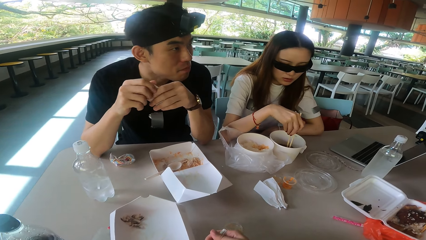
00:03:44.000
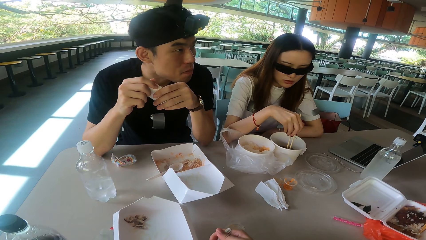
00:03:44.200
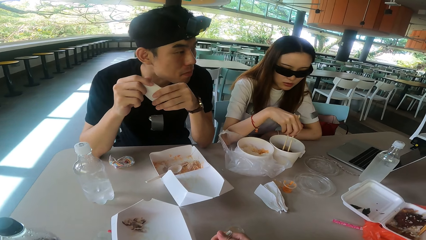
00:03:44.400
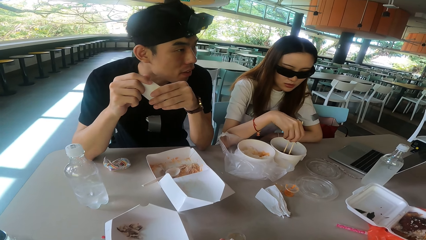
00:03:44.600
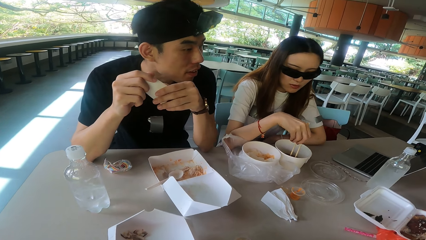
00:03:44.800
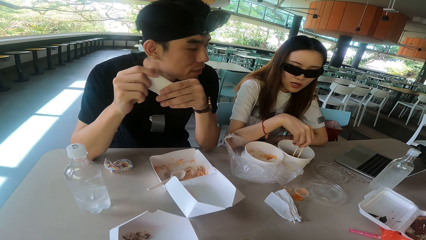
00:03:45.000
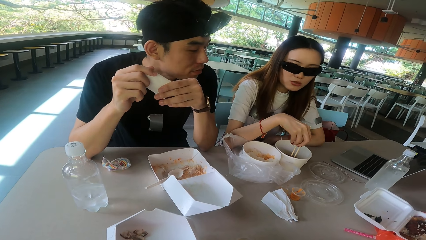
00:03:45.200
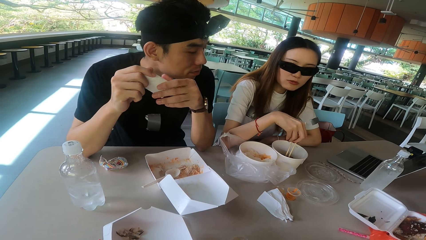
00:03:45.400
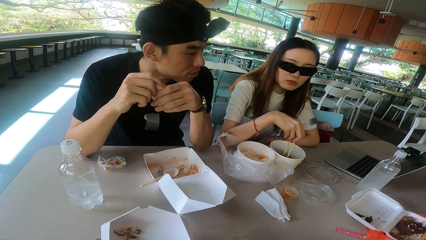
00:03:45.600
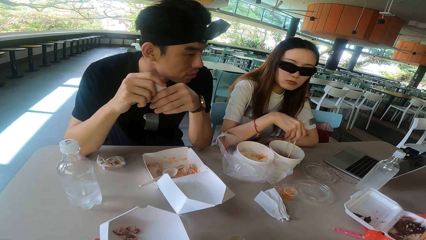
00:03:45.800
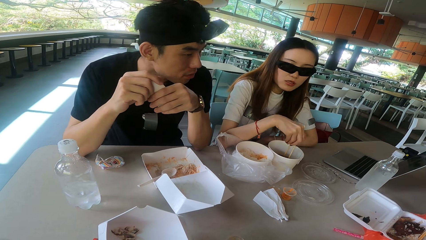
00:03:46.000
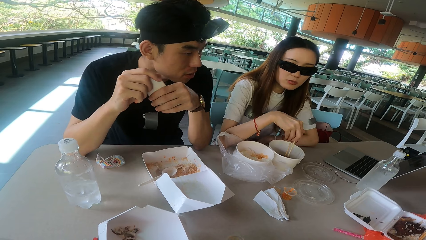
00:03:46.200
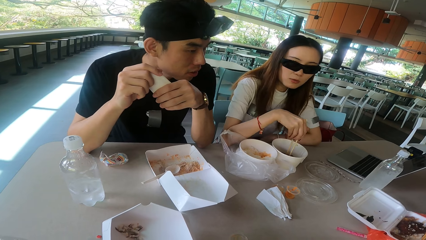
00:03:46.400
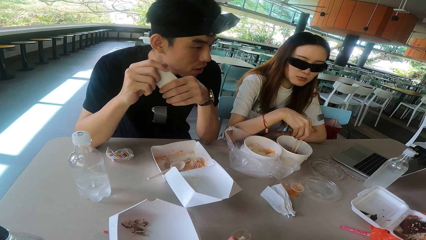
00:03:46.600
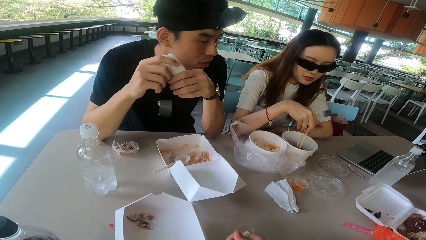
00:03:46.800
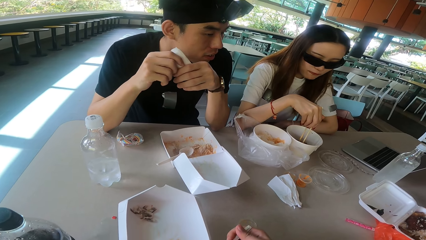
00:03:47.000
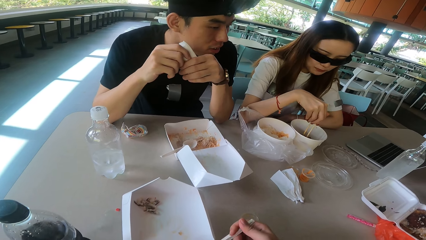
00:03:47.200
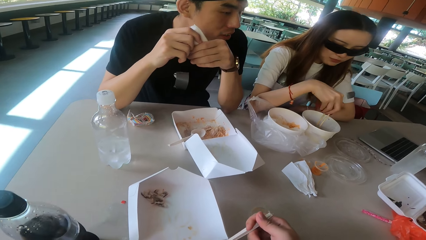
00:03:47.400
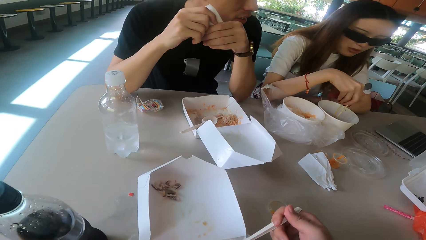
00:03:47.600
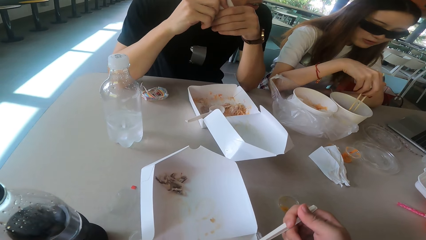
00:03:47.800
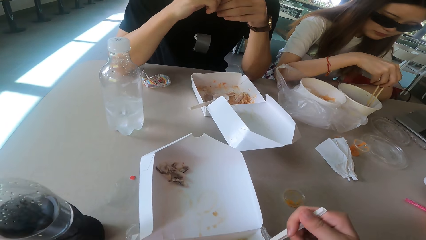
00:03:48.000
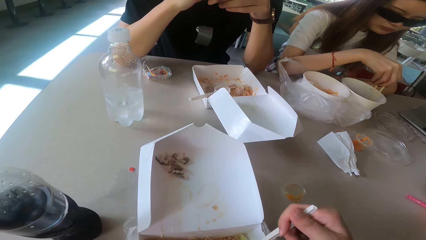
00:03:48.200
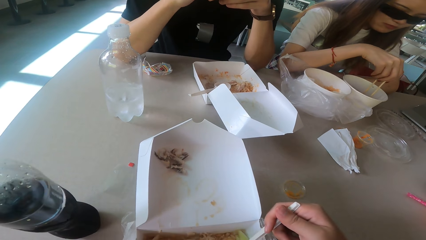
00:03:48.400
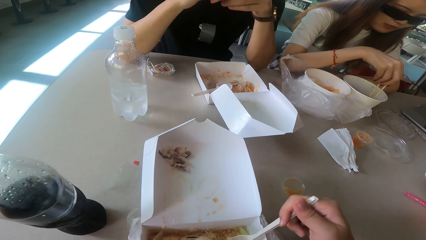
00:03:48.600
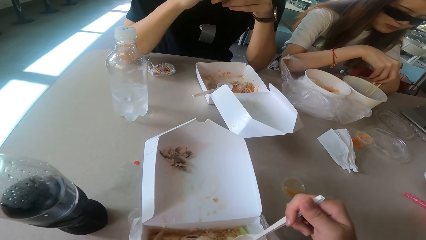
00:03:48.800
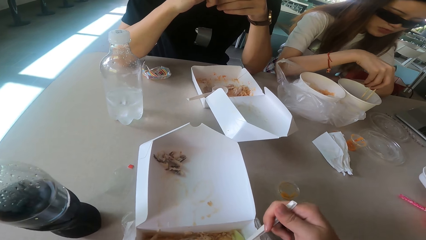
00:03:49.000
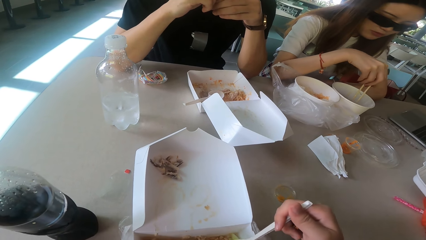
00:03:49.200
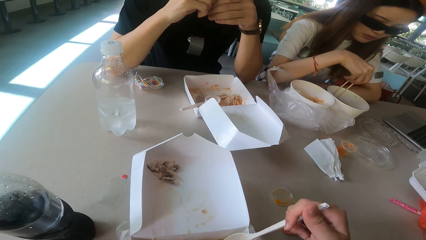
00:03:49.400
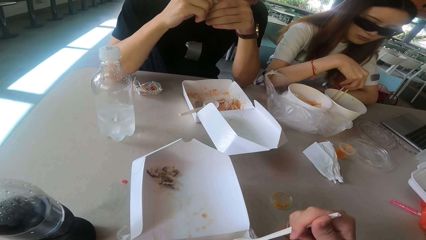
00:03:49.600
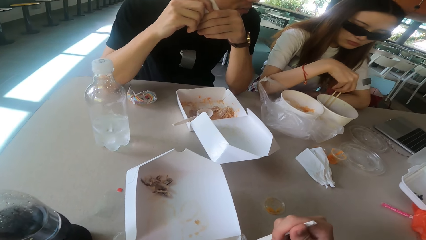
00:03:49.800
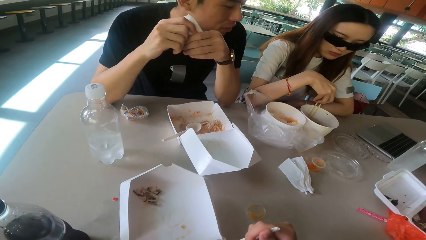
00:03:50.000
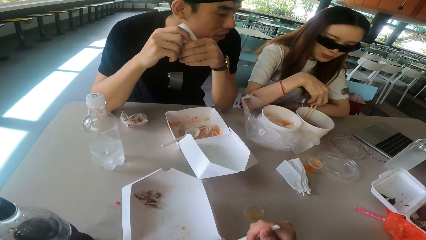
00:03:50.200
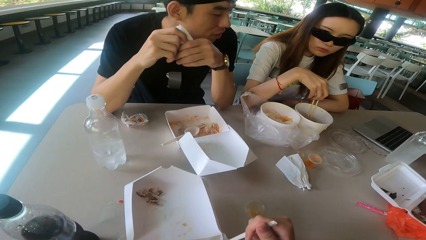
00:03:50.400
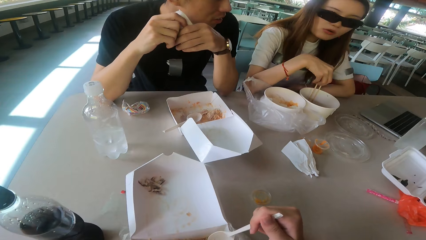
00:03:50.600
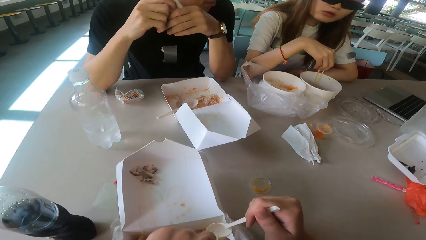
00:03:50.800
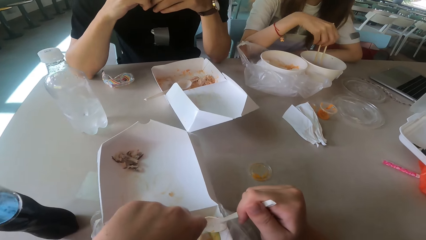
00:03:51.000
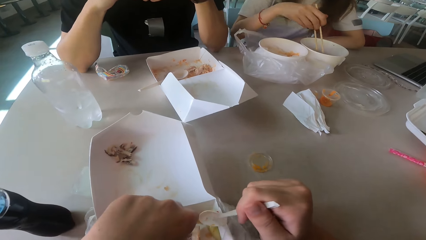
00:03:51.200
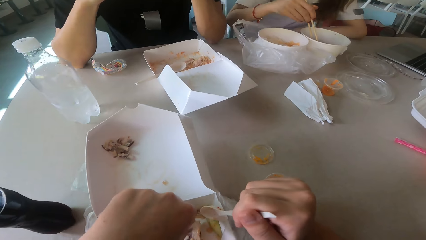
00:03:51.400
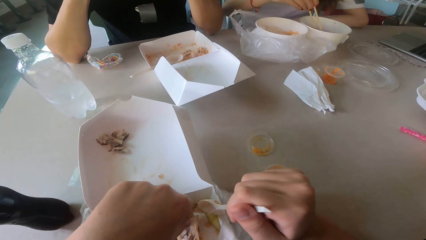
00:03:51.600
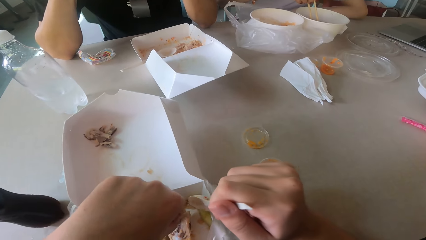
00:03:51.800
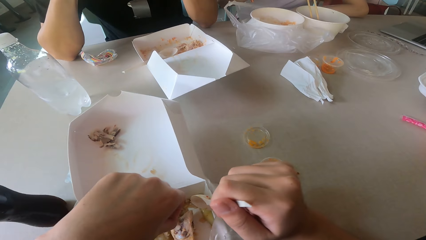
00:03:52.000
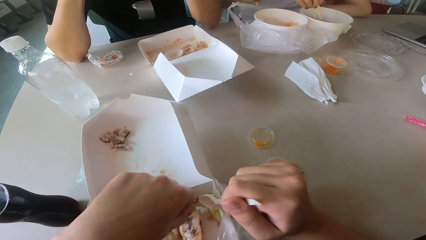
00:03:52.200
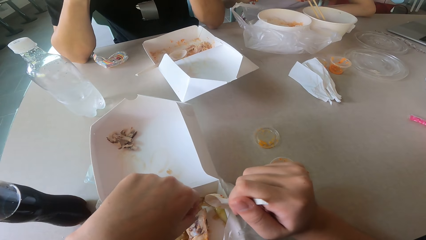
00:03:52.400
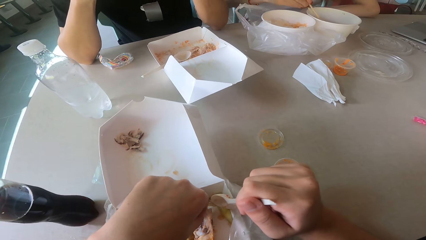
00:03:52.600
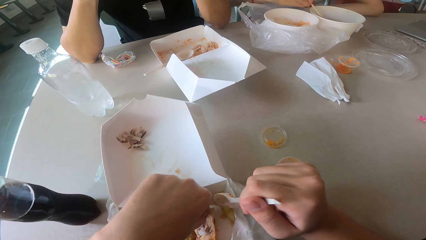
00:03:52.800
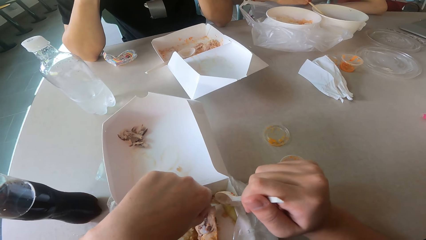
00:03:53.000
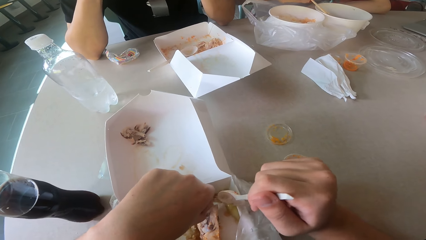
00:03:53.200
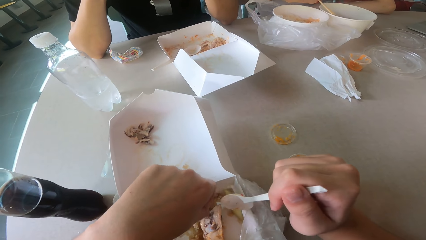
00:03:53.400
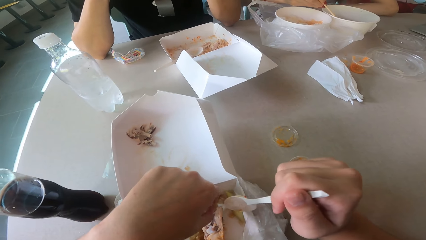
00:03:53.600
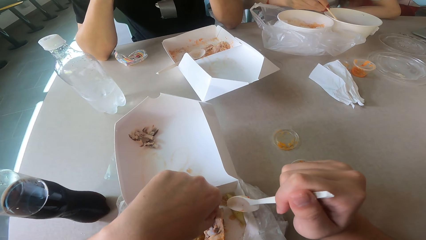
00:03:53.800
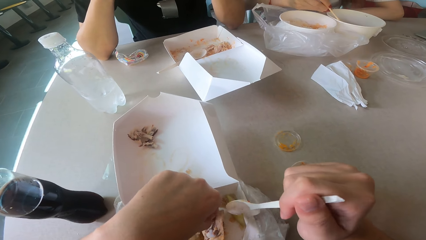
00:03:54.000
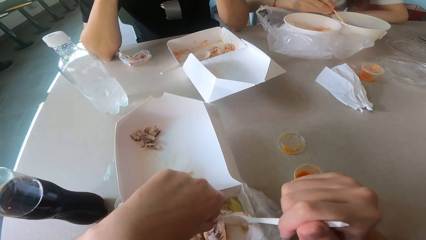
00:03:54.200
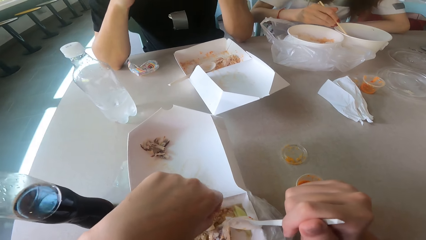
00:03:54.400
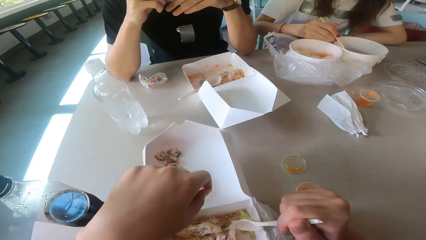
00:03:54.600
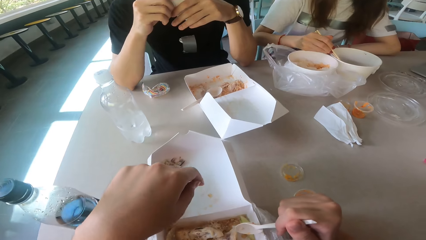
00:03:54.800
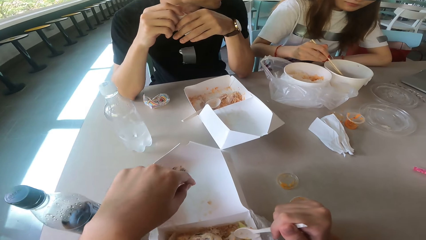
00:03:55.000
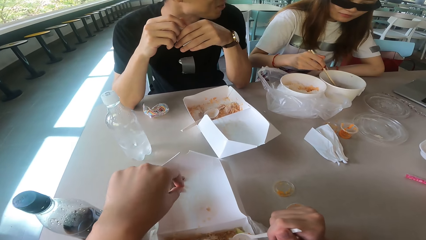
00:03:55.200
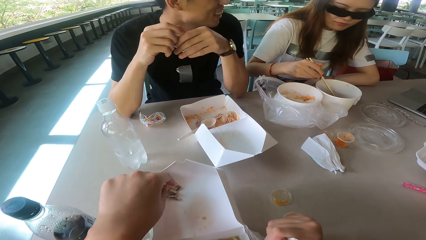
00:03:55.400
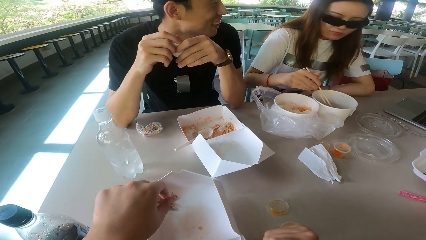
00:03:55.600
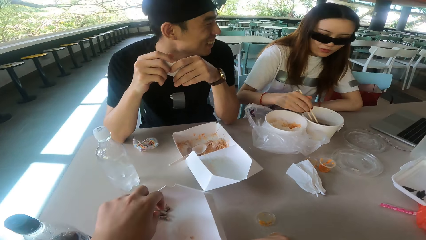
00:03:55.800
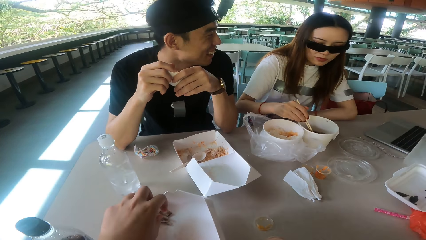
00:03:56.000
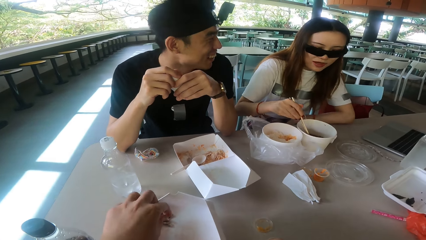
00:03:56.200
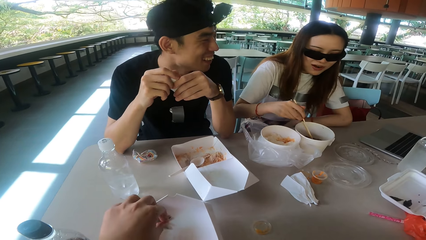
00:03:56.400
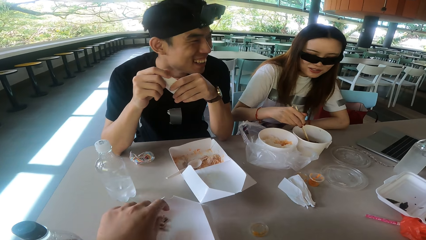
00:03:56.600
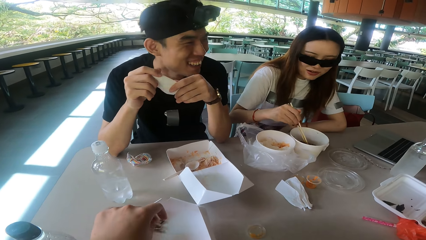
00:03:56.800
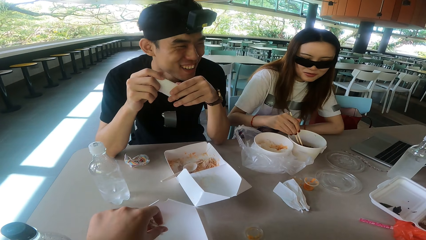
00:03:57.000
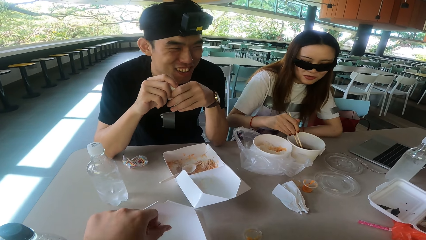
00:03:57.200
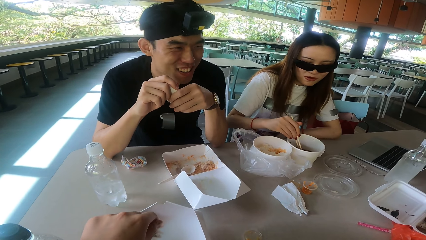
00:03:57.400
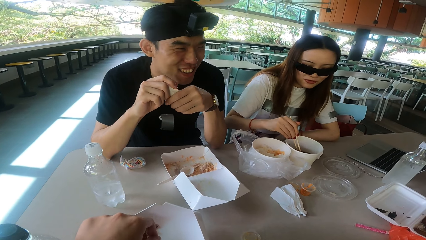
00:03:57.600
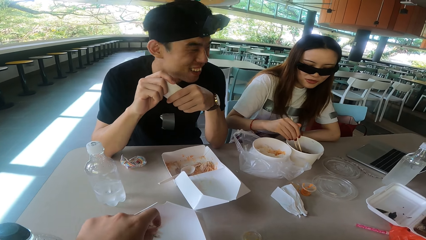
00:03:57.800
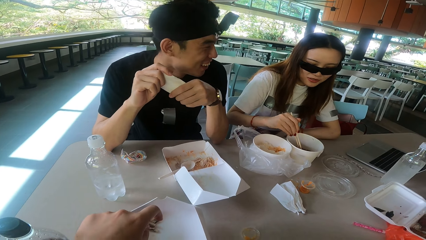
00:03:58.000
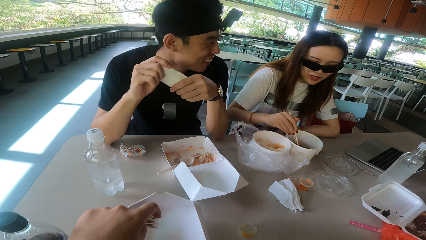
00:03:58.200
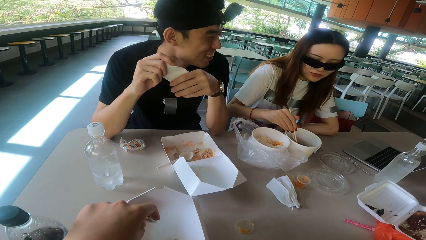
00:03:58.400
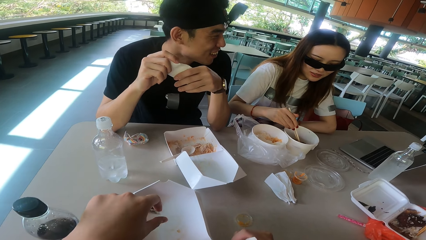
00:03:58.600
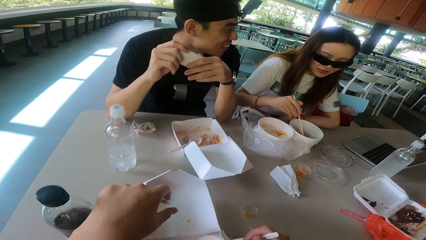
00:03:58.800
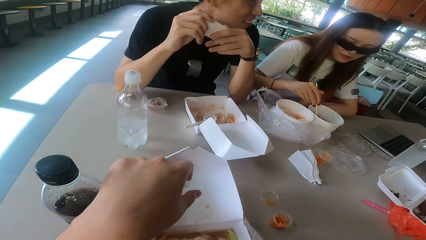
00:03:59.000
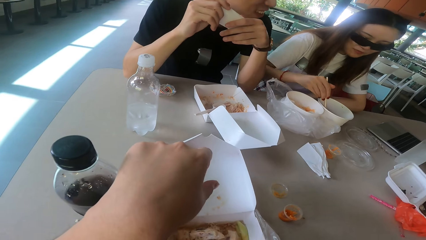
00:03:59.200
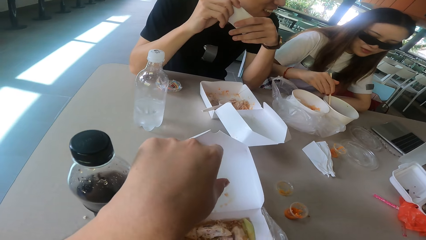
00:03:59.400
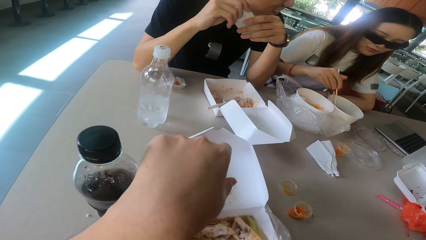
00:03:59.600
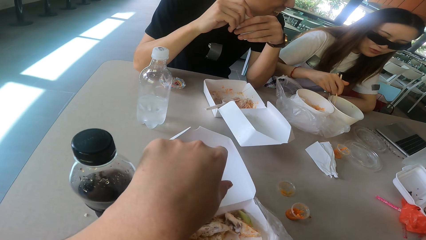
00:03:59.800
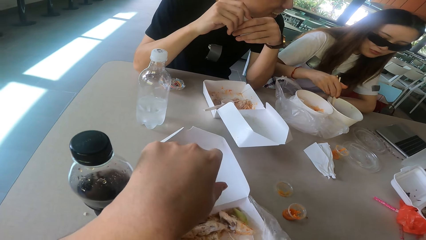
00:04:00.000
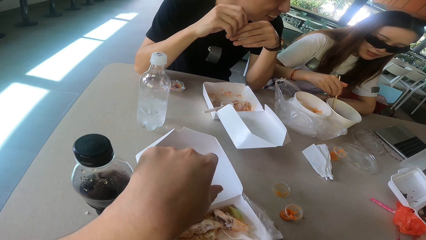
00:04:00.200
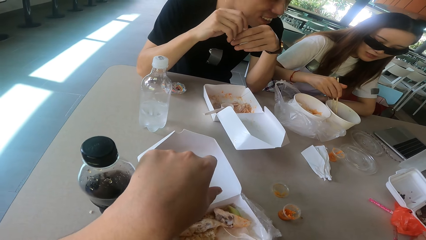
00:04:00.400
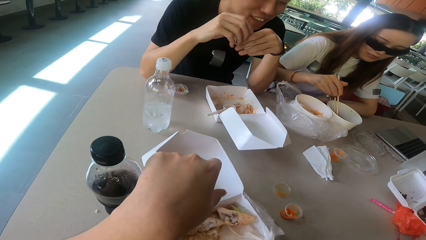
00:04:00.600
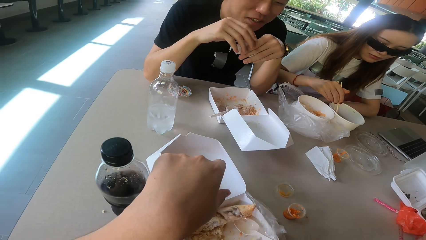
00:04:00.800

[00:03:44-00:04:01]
A woman talks. The camera wearer cuts the meat. They drop the particles.
